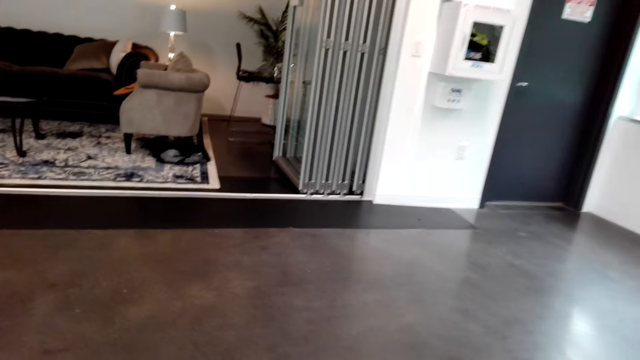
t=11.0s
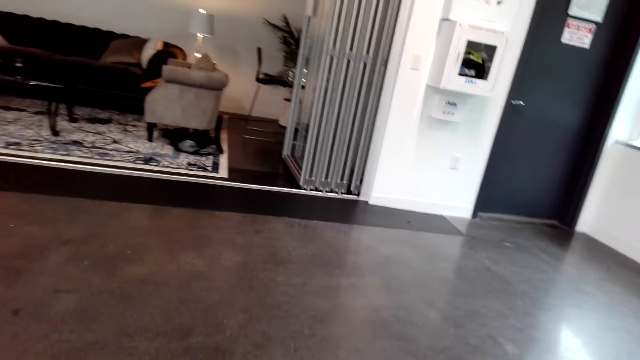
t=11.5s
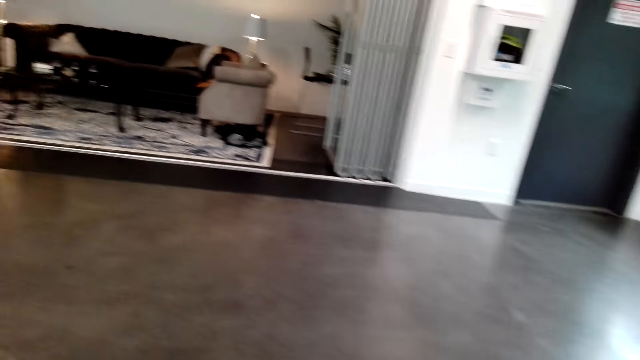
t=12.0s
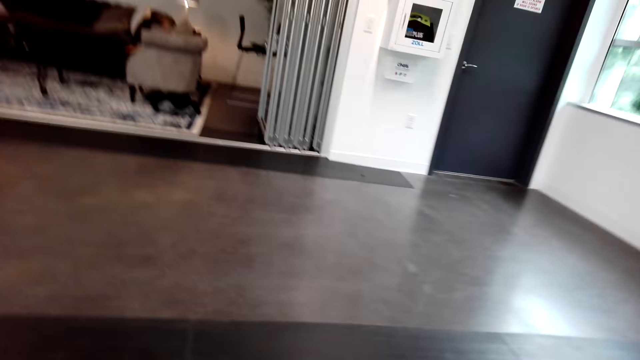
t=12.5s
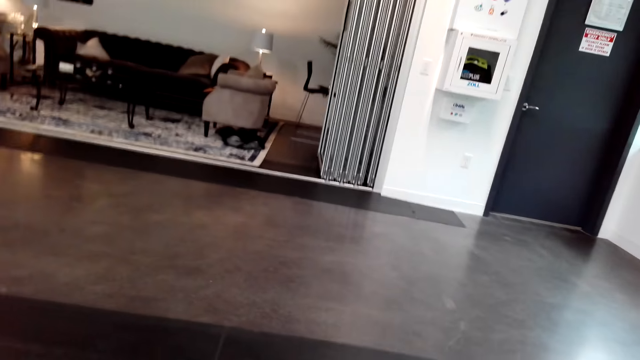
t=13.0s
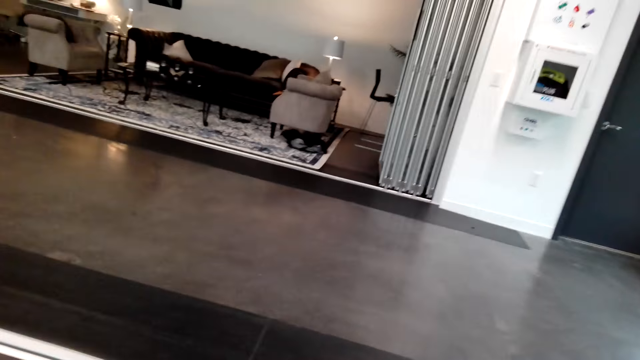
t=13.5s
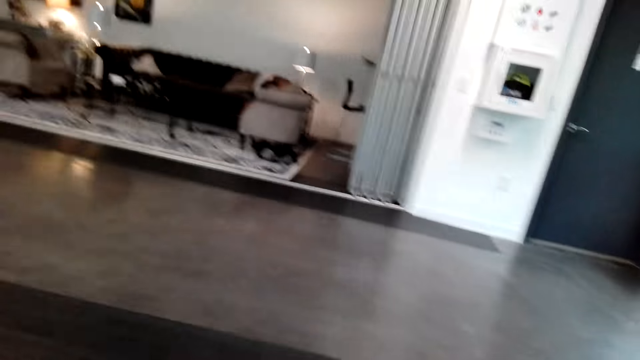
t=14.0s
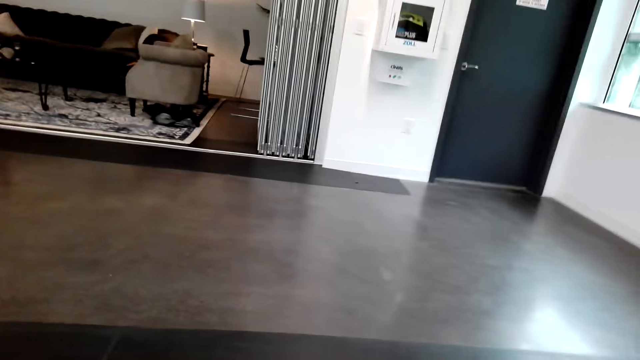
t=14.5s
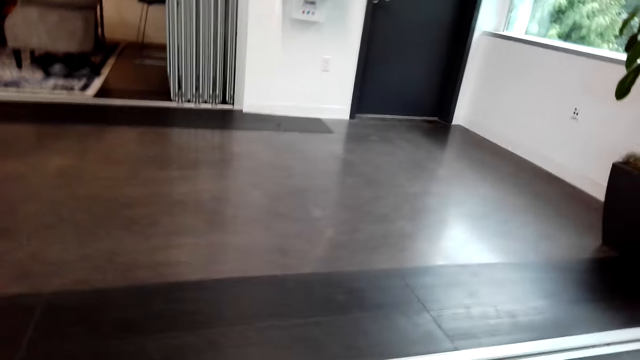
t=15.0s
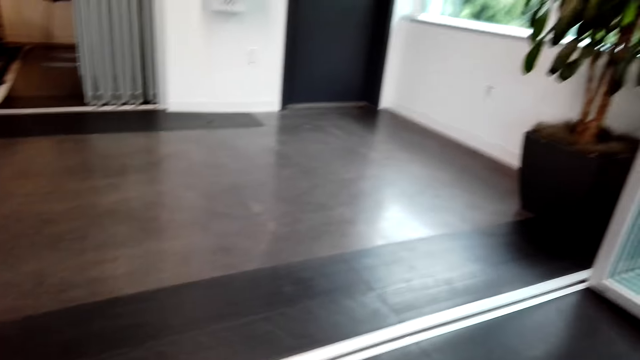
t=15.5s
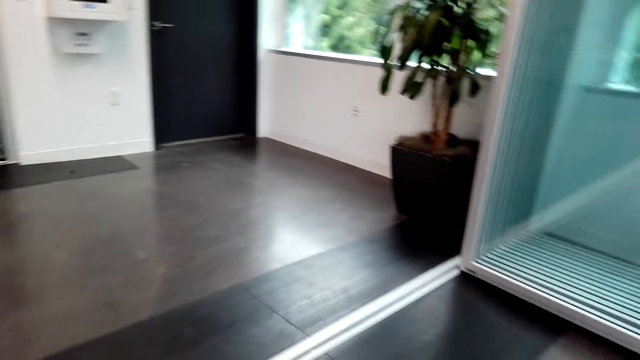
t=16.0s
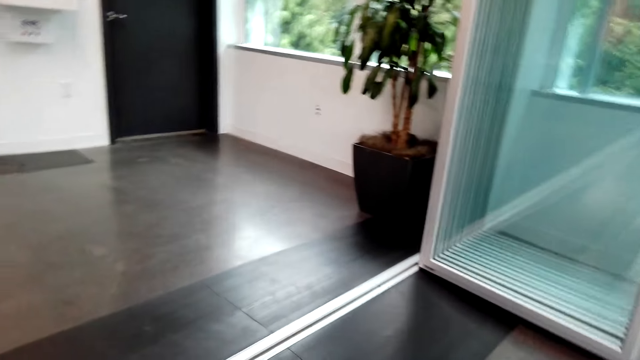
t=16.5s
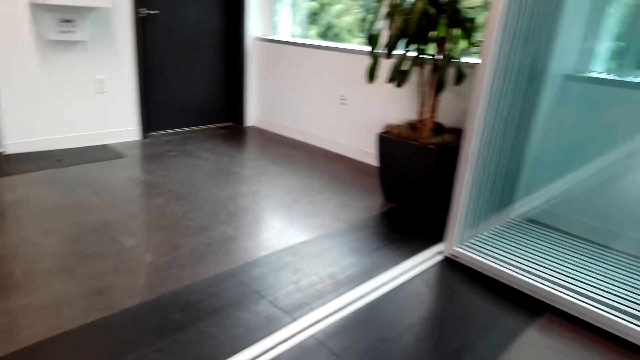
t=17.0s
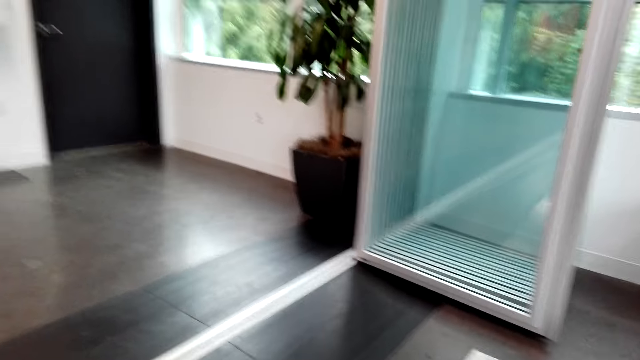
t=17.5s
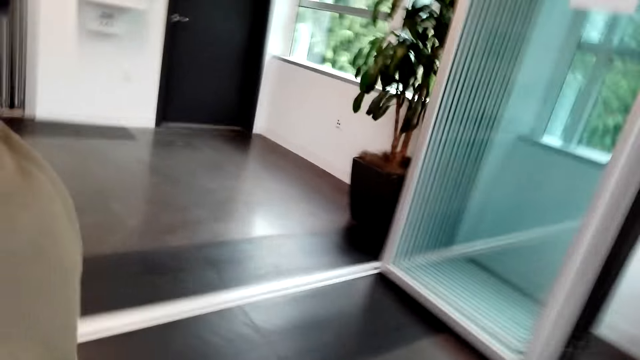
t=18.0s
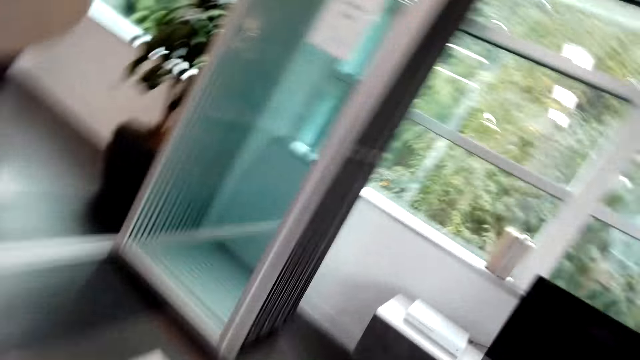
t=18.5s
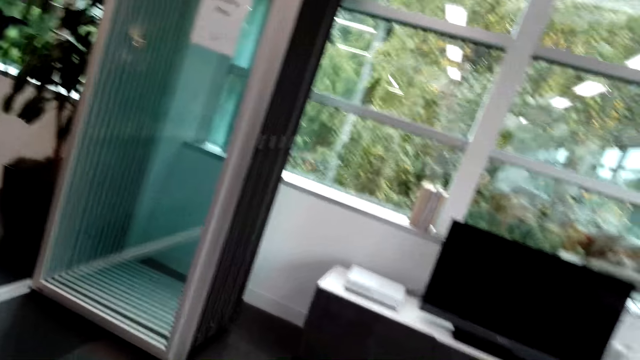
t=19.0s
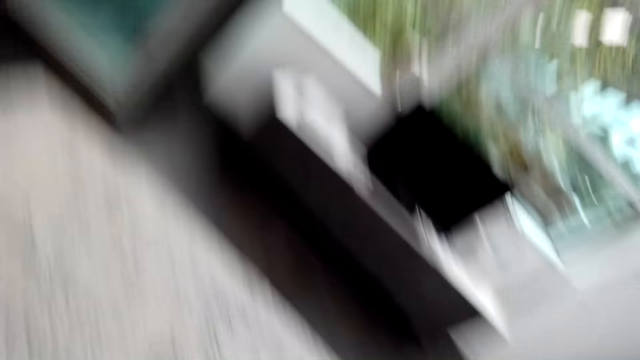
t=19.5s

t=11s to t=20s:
The camera wearer looks around the house.

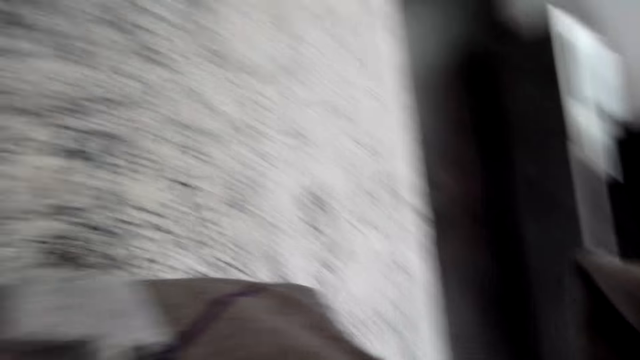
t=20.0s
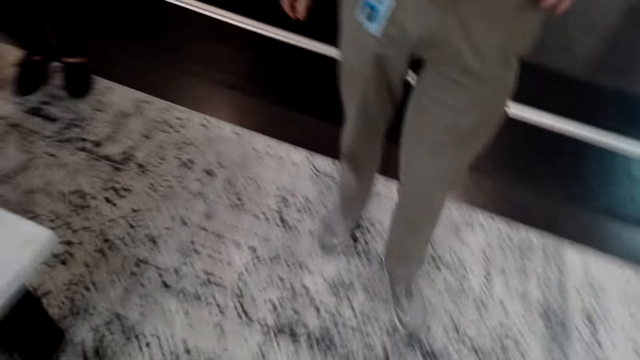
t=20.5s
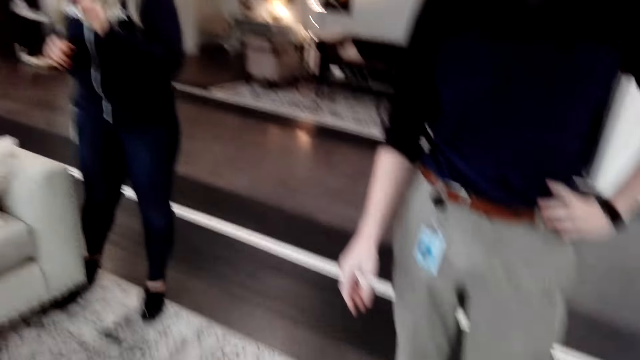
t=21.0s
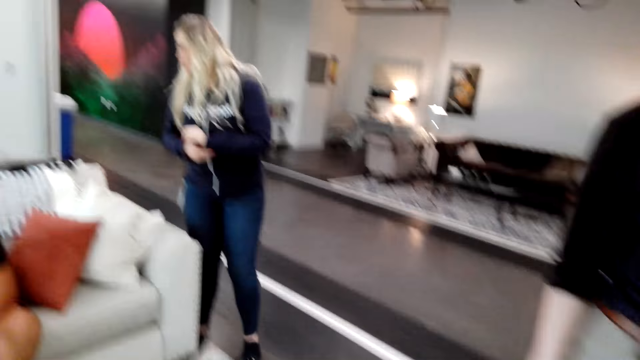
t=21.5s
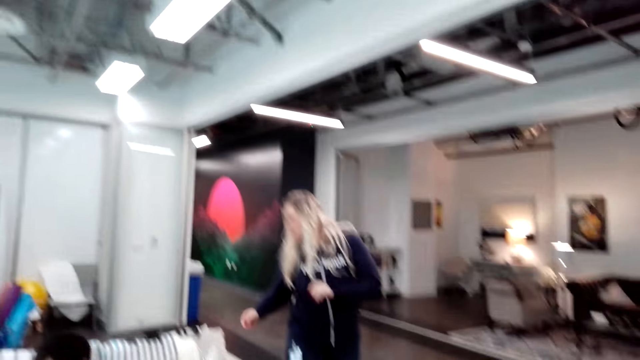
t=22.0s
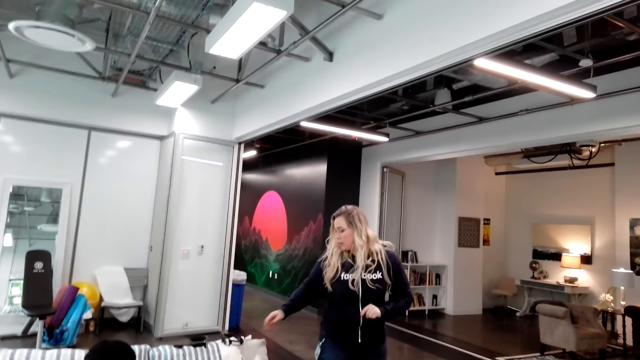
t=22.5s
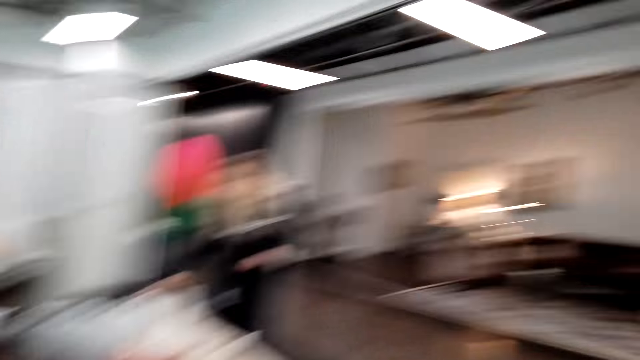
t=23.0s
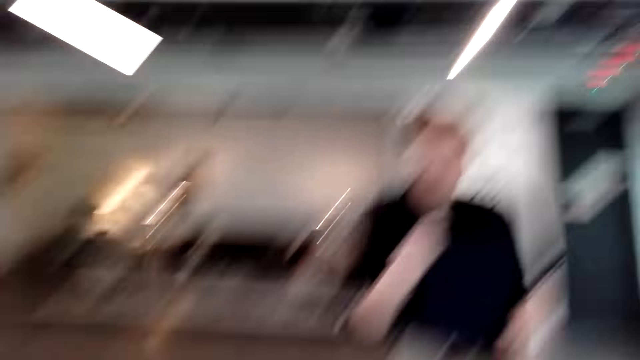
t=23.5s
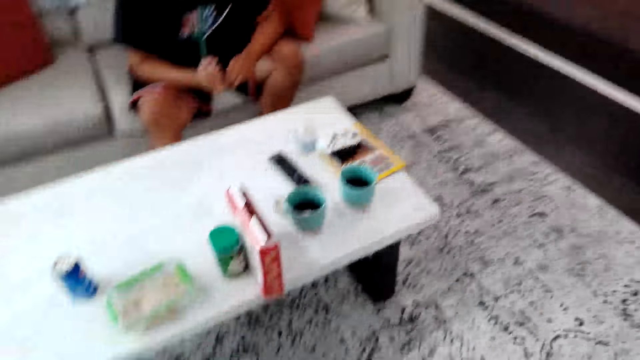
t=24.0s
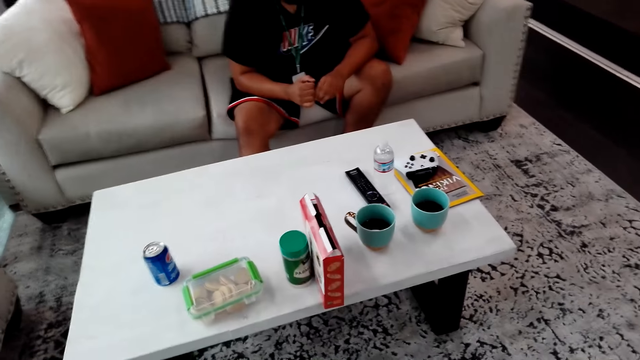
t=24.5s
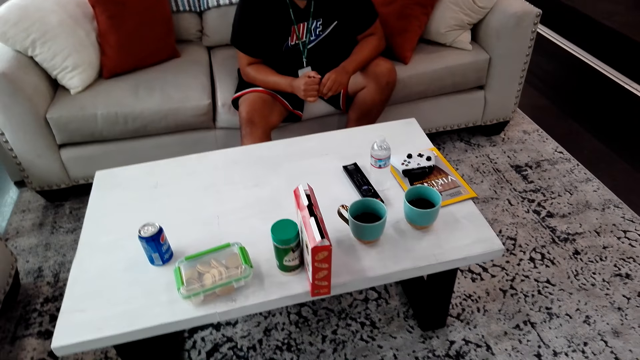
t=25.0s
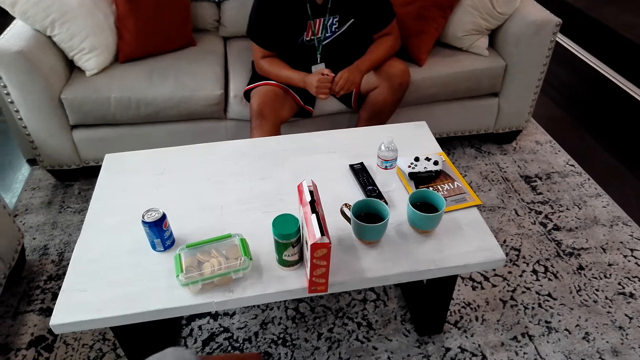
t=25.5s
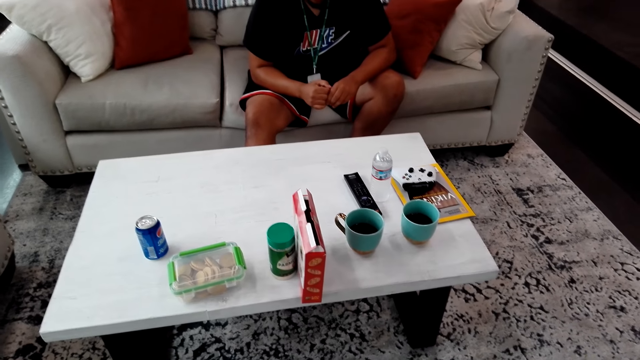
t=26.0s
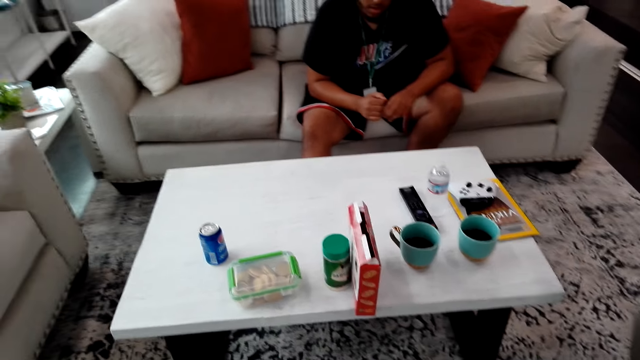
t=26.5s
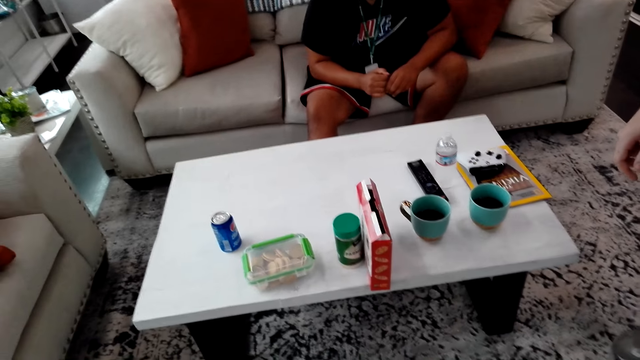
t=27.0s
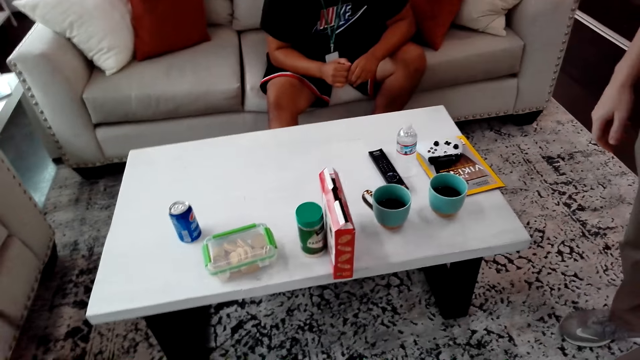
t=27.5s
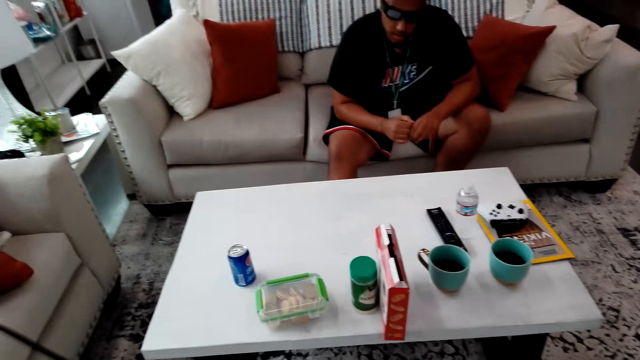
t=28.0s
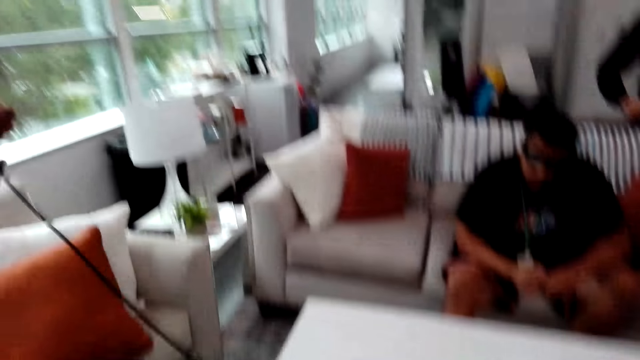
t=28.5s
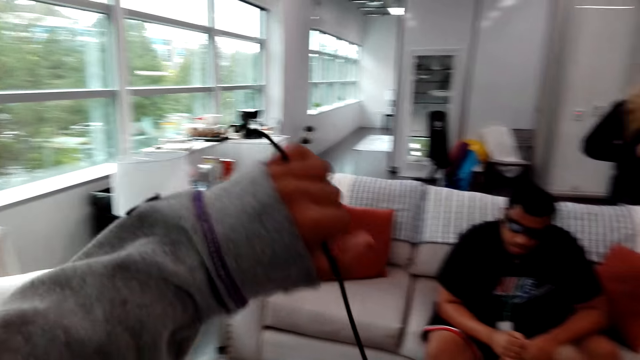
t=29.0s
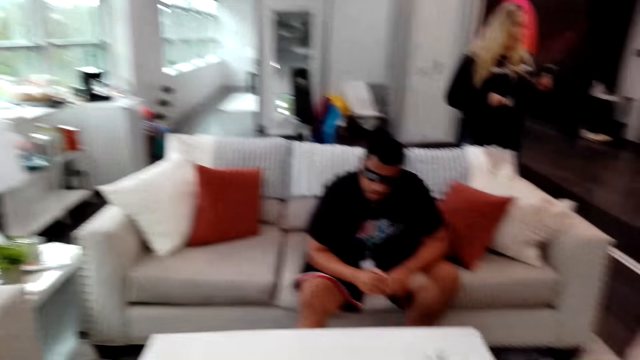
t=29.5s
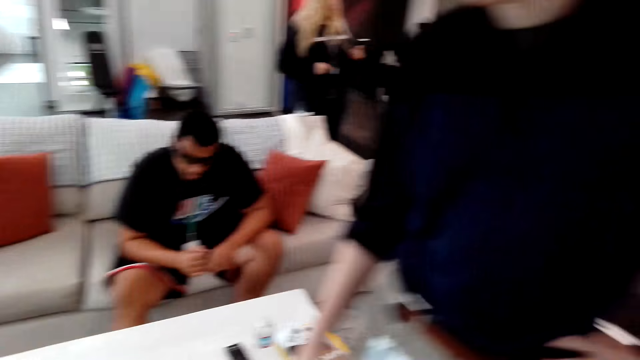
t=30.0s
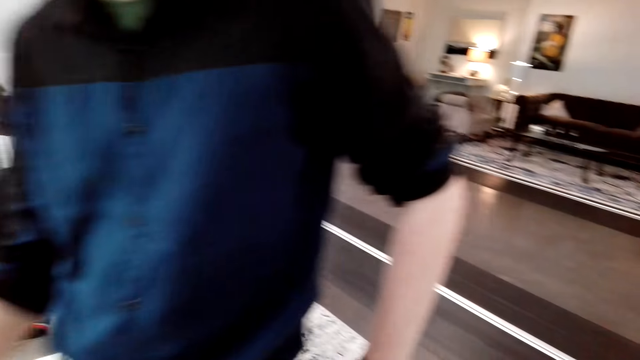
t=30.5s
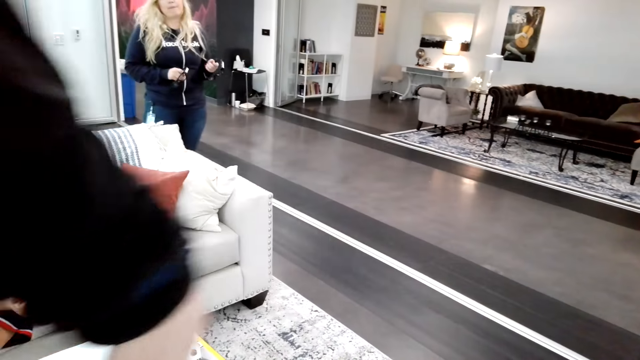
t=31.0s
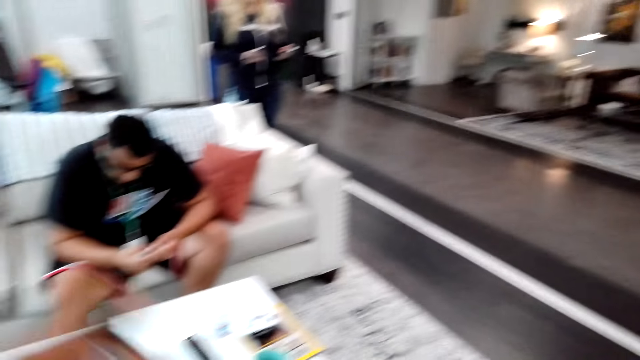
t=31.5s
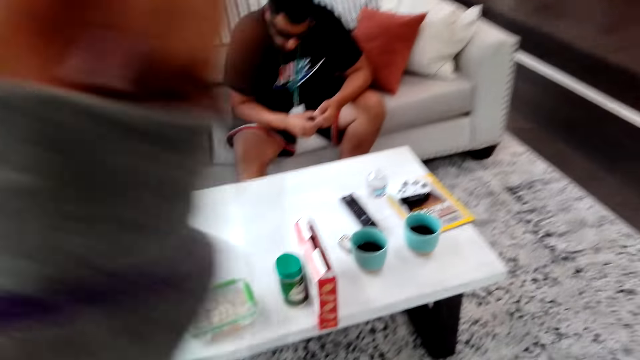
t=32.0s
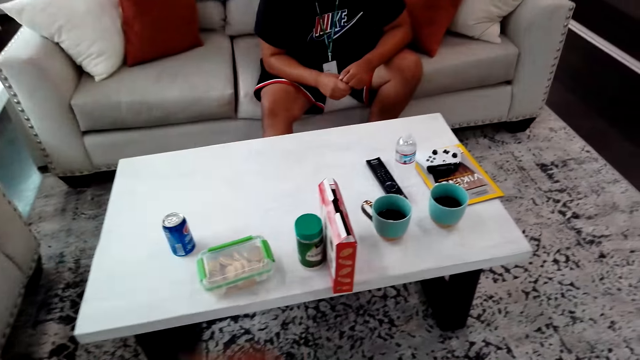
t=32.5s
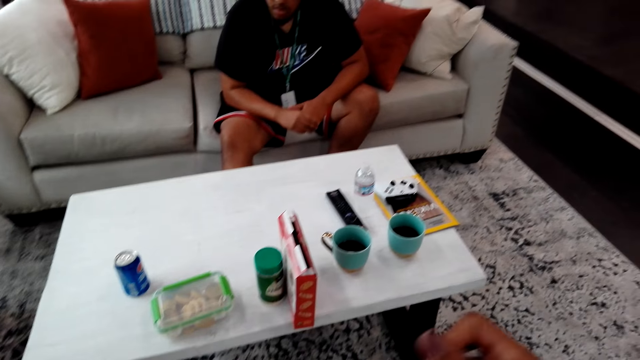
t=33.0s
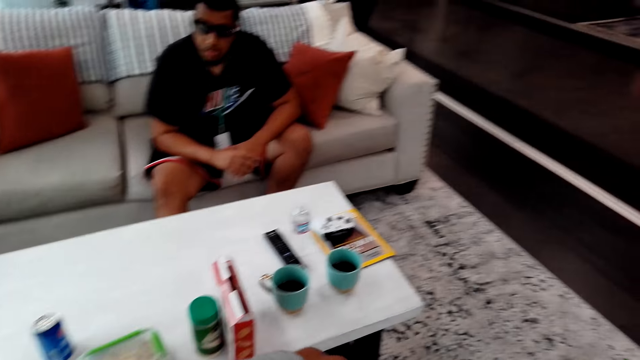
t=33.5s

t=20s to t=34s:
A lady stands. A man talks with the camera wearer. The camera wearer looks around. They look at the table. They hold a wire cable and look around. Another man talks with the camera wearer. The camera wearer holds the wire cable. The other man talks with the camera wearer.
